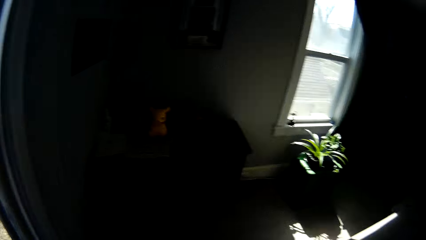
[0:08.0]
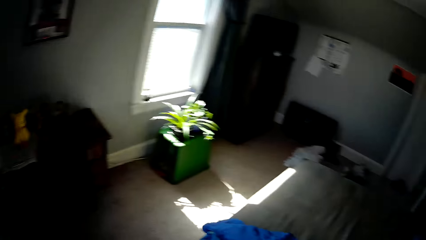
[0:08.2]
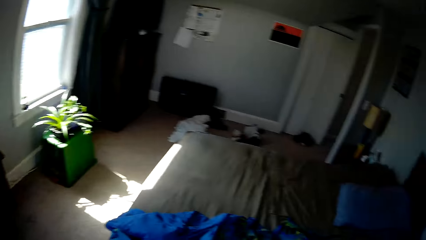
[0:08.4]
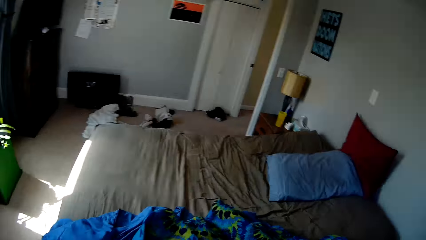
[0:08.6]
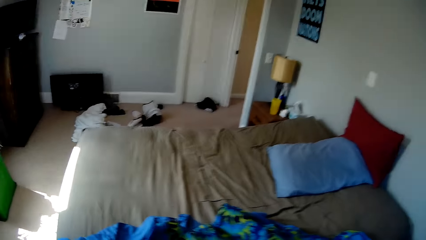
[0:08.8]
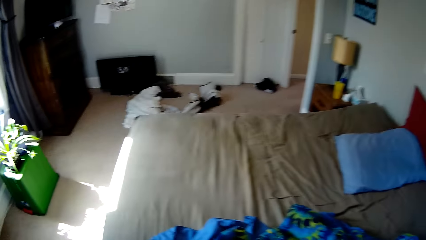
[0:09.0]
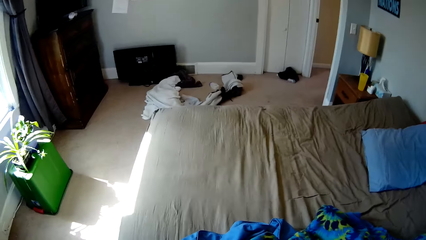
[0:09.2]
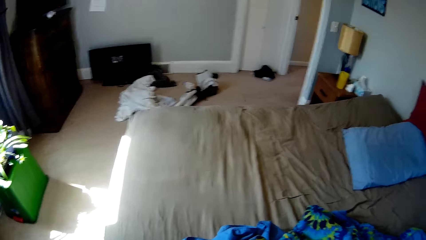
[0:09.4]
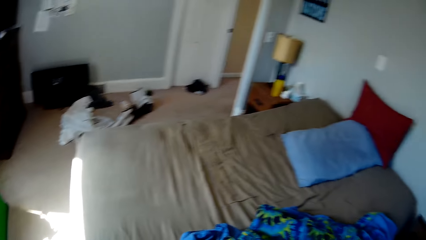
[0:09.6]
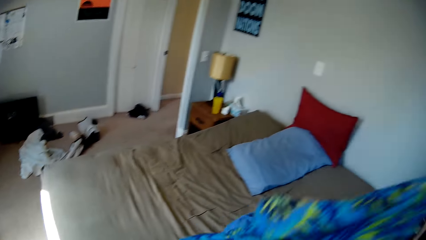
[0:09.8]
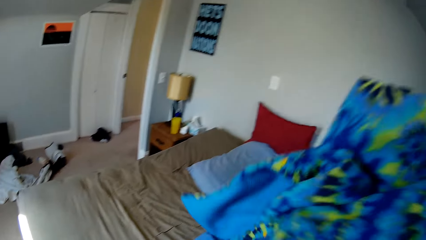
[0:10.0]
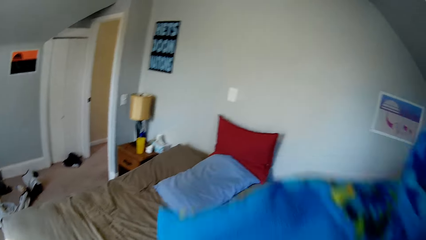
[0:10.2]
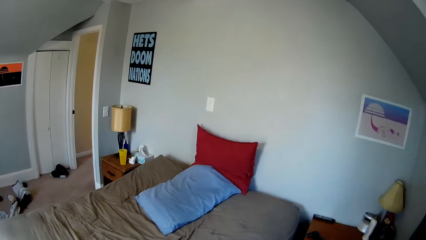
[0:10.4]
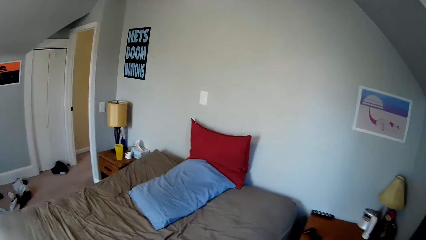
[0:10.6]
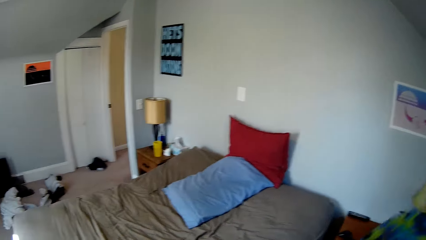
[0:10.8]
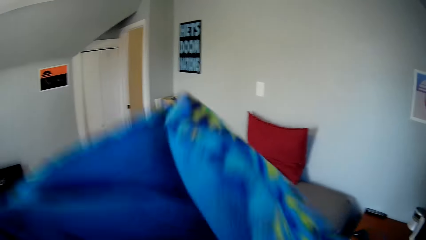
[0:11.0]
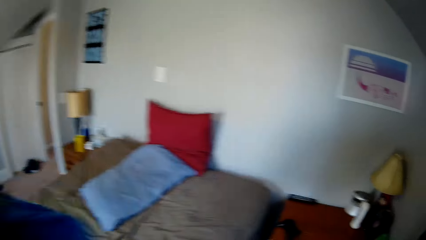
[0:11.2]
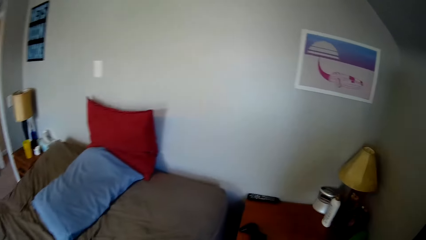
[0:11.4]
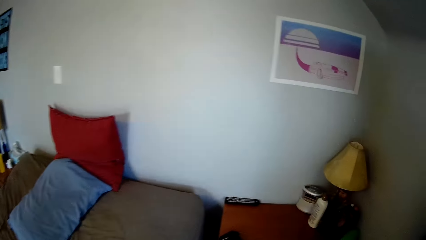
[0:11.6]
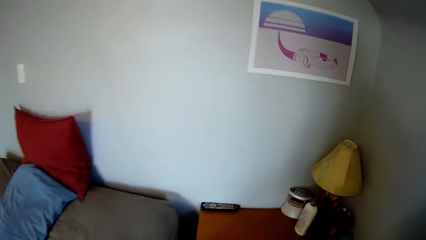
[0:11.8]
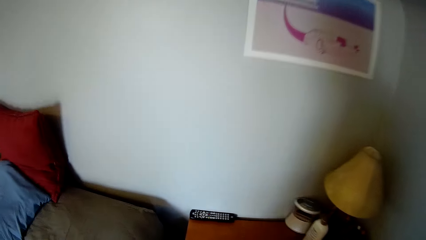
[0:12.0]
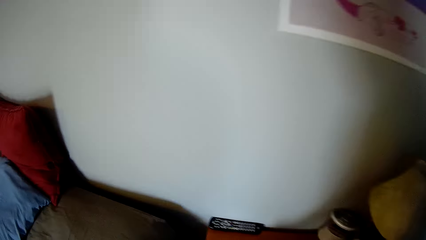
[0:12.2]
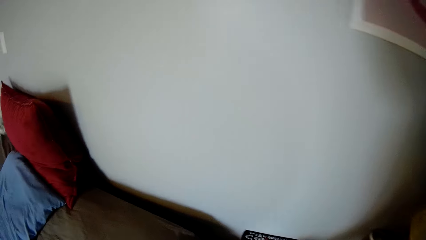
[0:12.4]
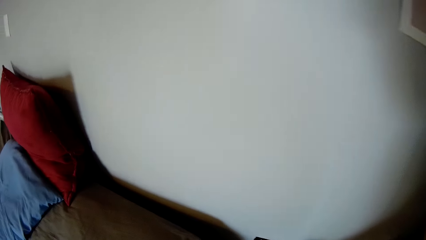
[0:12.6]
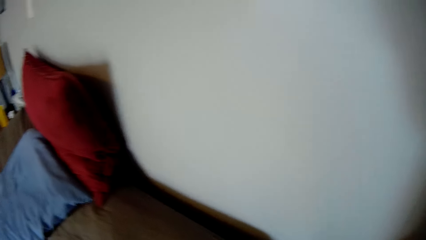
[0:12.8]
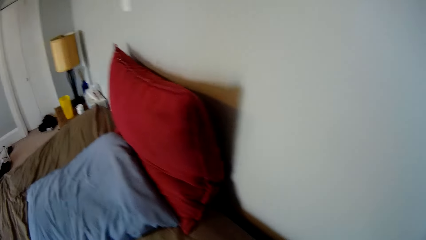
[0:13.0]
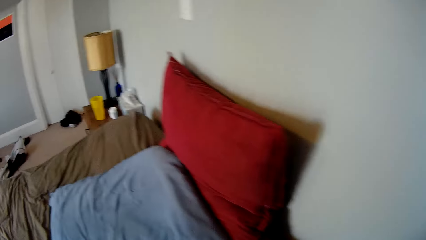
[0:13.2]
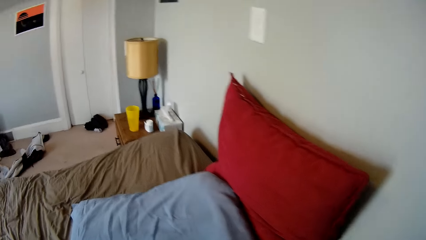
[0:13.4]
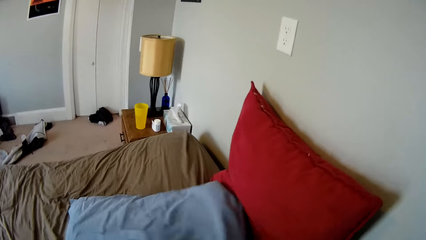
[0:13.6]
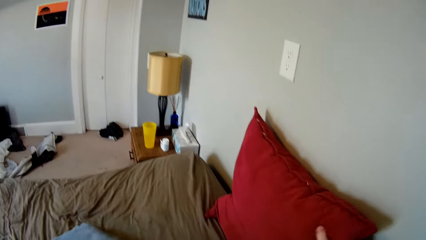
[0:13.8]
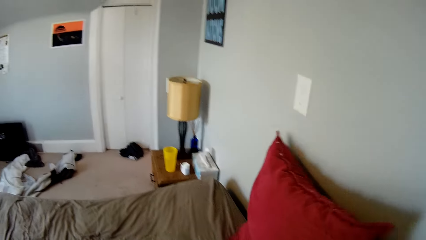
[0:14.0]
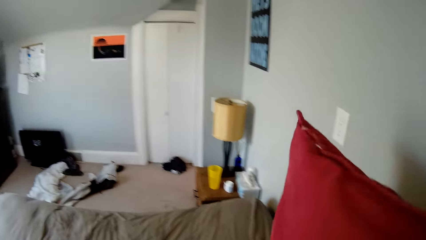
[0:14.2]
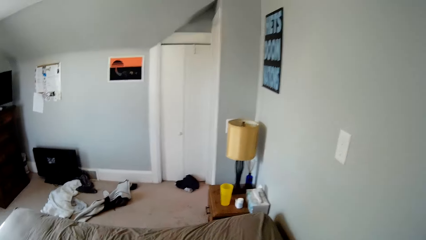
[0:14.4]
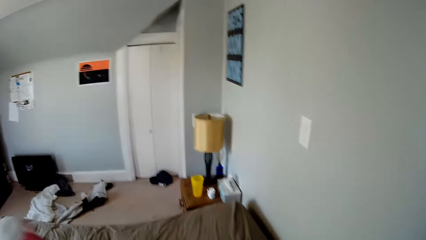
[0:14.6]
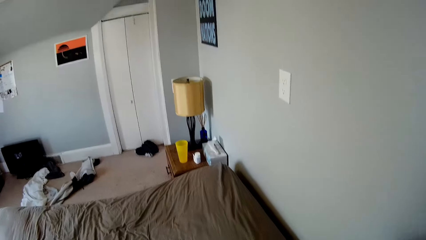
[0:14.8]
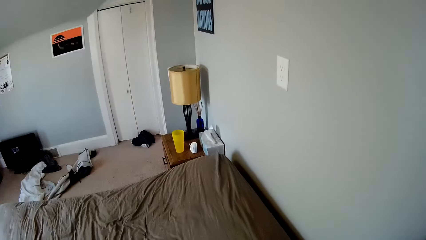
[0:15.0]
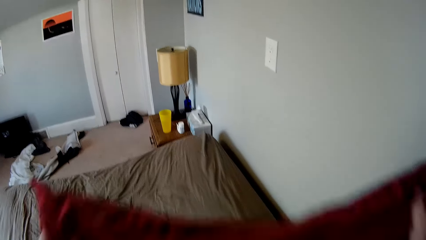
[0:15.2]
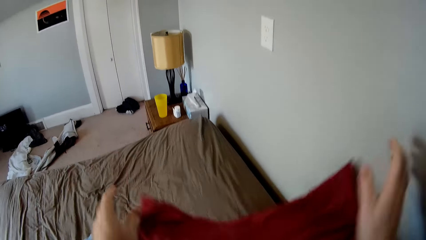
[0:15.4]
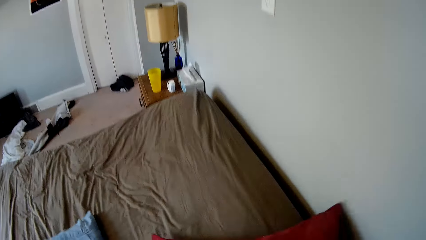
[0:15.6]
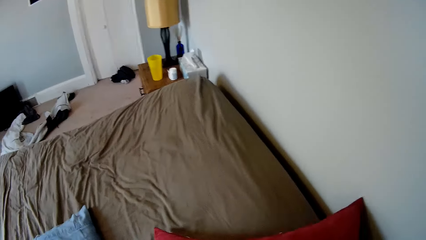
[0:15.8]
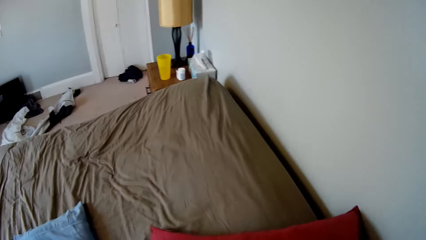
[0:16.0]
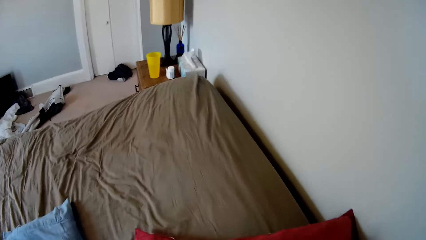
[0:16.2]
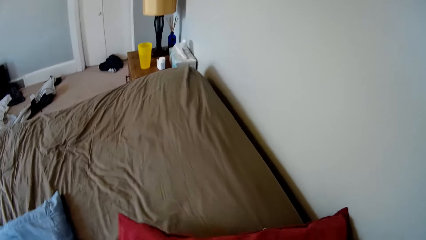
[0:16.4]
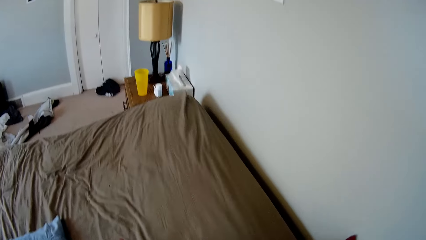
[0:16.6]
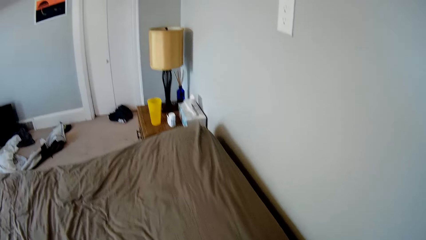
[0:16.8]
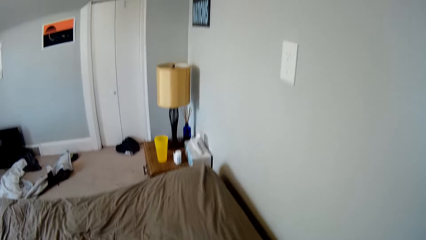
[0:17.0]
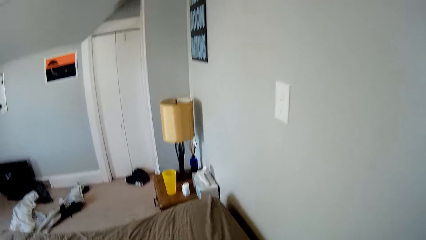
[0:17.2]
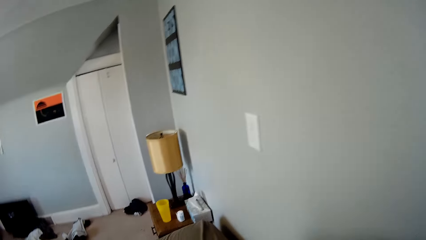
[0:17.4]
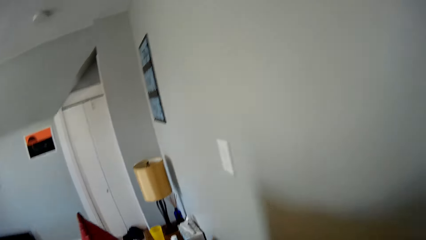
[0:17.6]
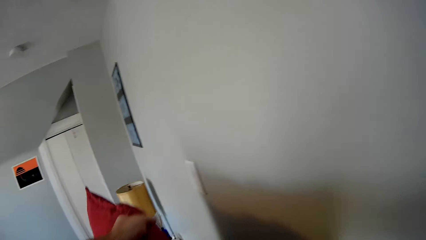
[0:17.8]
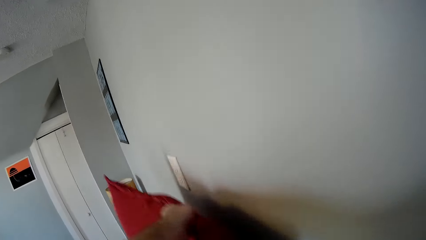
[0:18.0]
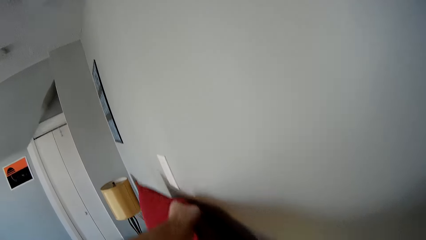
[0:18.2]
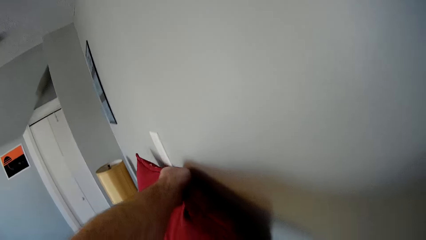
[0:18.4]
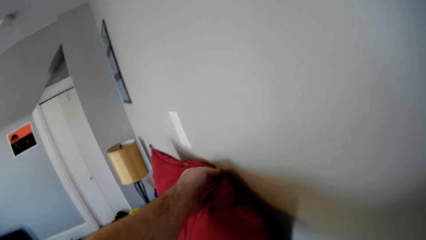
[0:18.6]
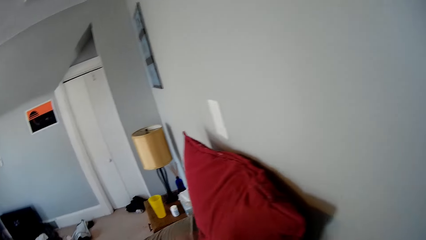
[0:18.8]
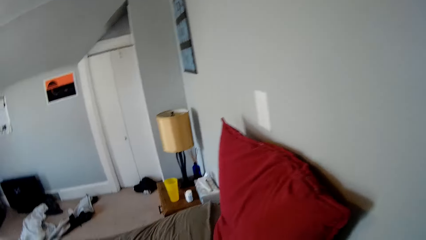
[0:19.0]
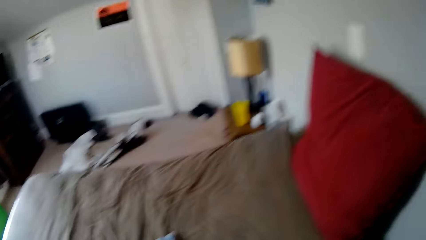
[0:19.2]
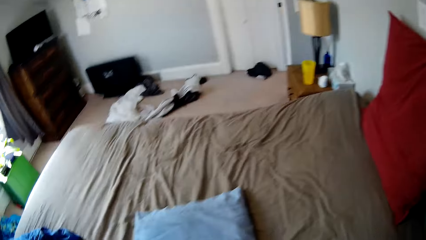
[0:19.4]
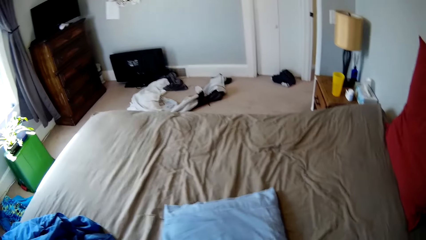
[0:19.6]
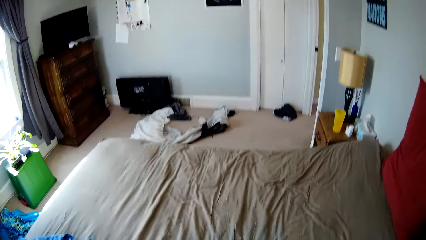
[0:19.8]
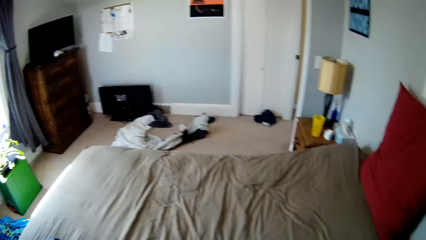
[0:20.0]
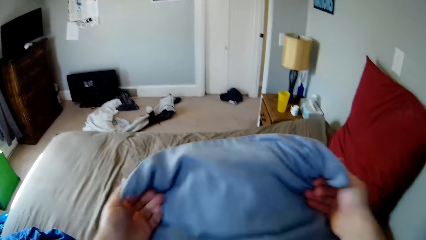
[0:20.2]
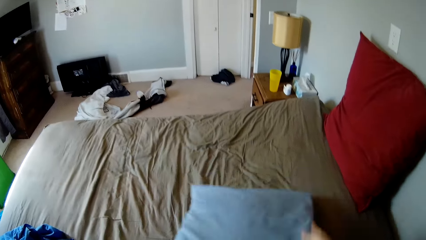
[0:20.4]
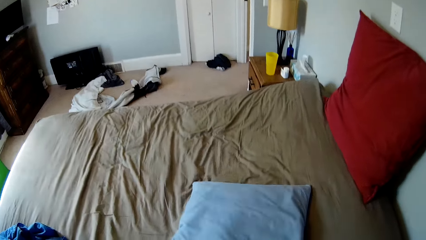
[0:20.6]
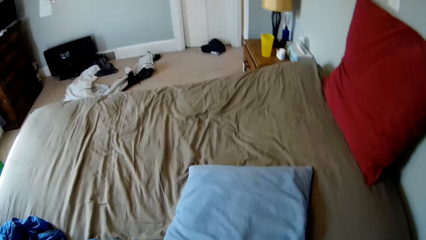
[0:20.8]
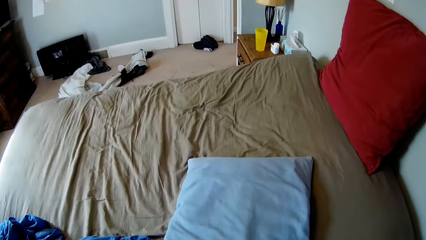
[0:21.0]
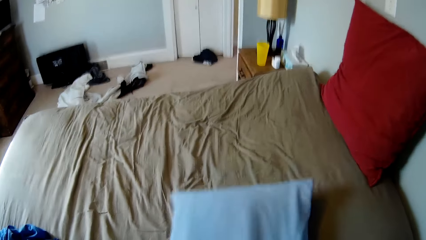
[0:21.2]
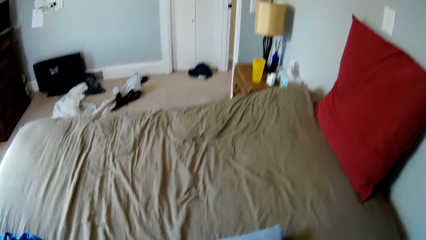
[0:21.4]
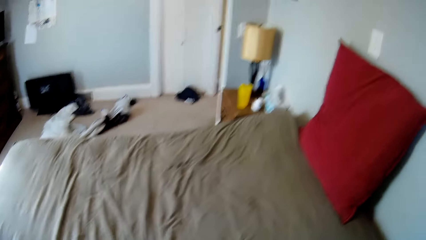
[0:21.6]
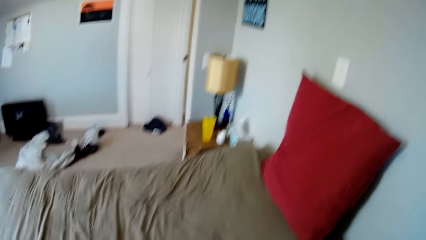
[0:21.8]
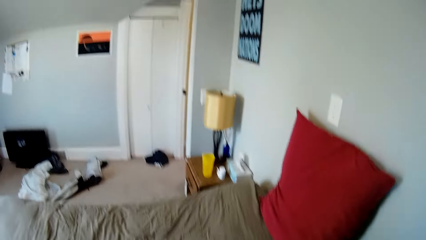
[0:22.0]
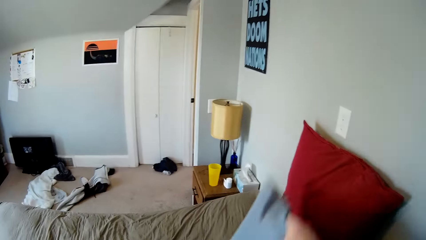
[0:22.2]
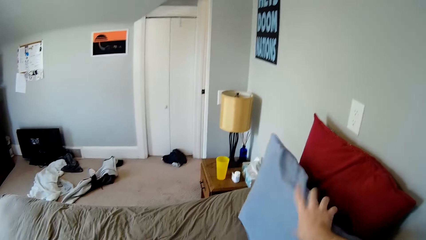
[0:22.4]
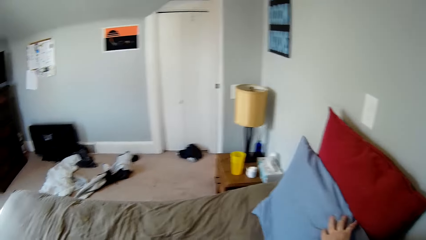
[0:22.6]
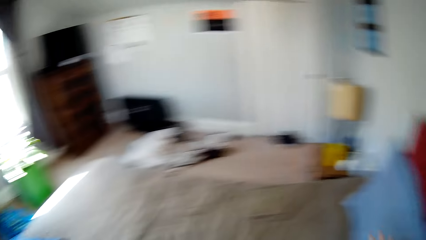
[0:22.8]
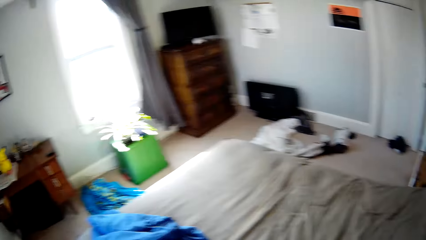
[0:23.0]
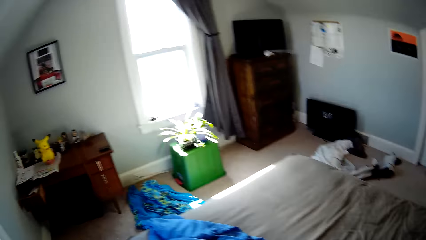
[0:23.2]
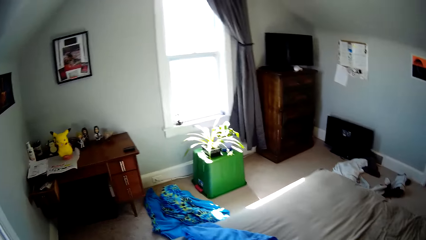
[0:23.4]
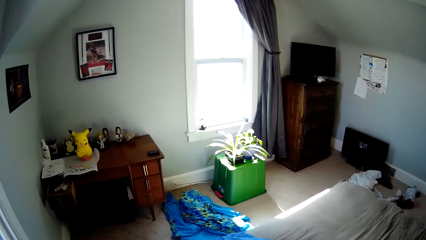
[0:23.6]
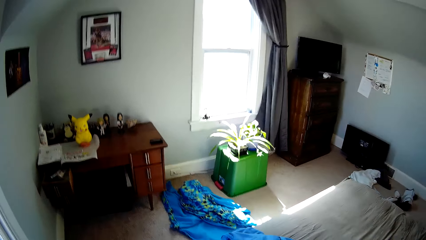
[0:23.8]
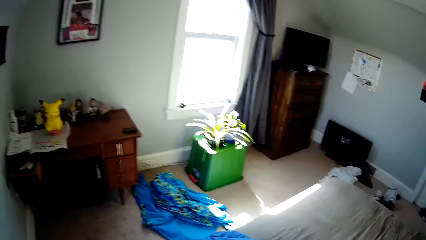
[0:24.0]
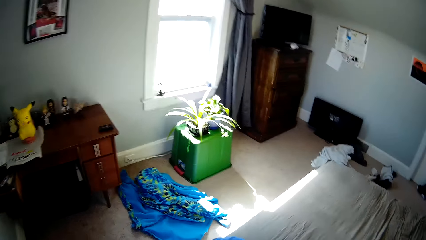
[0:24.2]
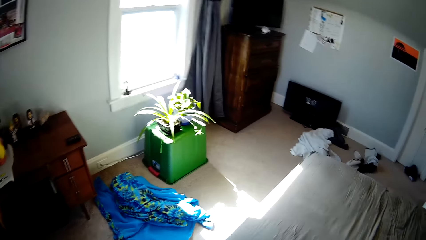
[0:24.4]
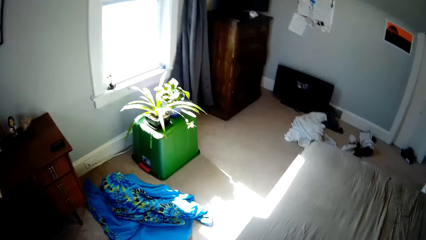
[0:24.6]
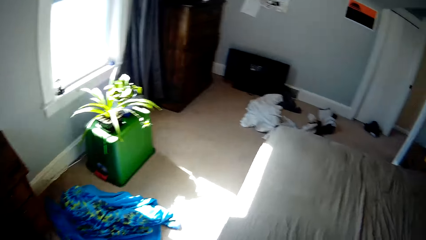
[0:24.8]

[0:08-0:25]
The camera wearer picks up beddings. They throw the beddings down. They pick up pillow cases. They arrange the pillows on the bed. They throw a pillow to the bed. They knock the pillows. They place the pillow on the bed. They make a pillow. They place the pillow on the bed.
